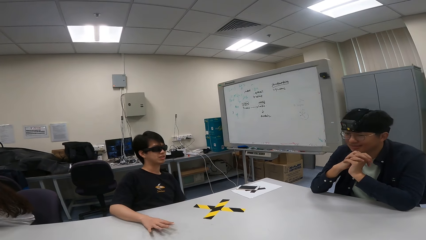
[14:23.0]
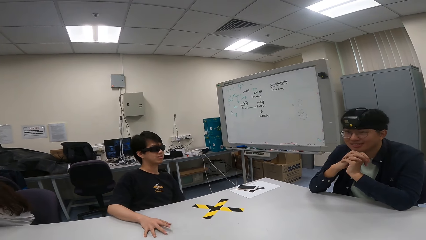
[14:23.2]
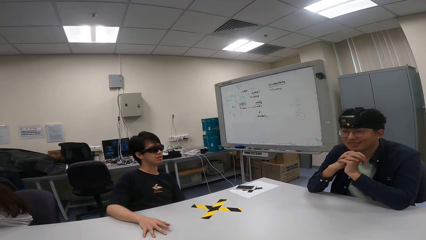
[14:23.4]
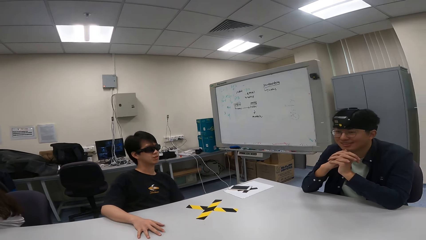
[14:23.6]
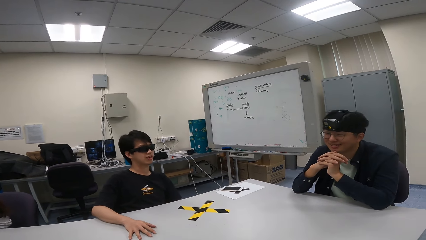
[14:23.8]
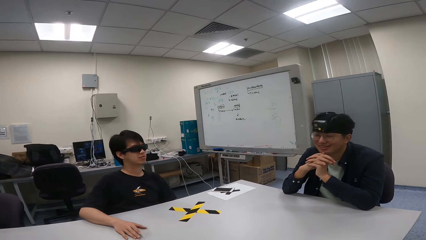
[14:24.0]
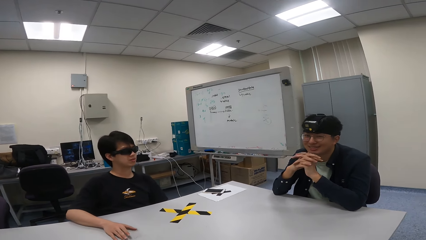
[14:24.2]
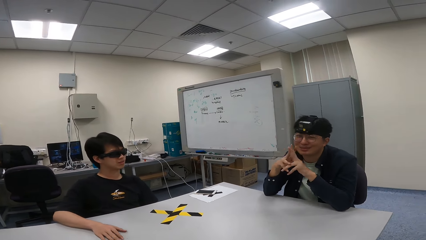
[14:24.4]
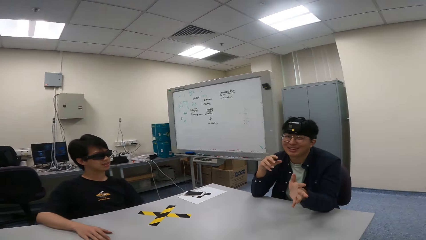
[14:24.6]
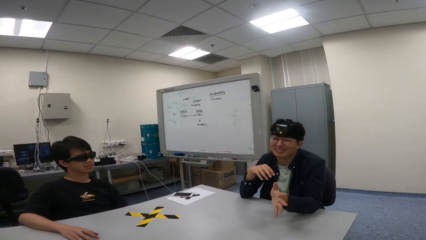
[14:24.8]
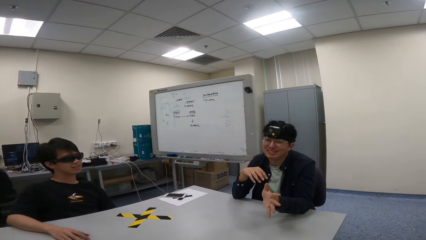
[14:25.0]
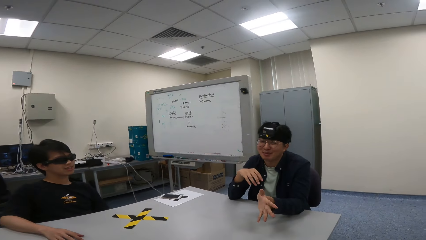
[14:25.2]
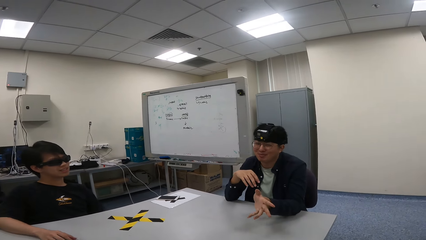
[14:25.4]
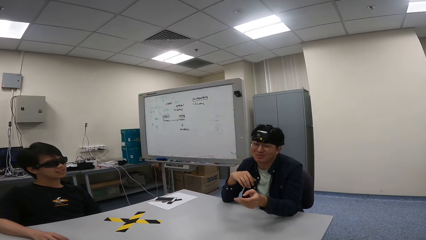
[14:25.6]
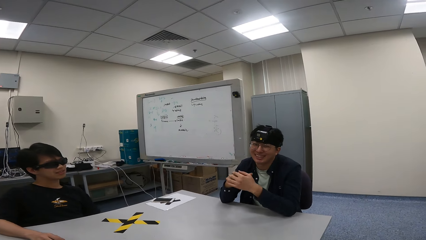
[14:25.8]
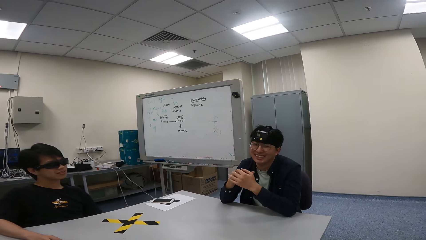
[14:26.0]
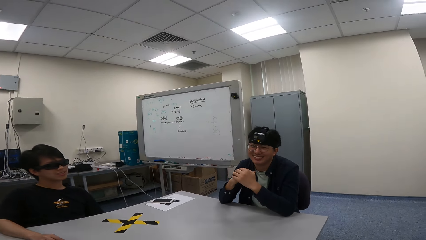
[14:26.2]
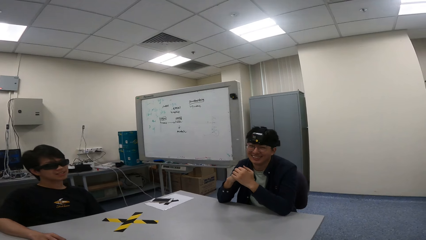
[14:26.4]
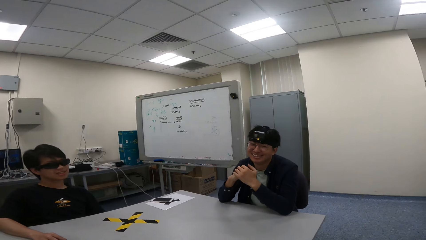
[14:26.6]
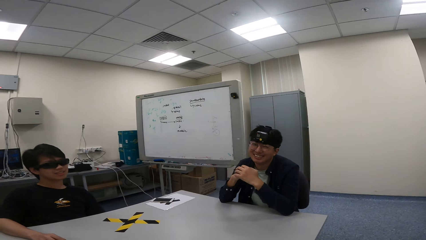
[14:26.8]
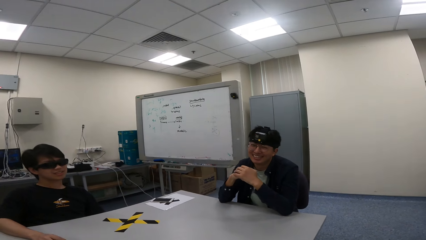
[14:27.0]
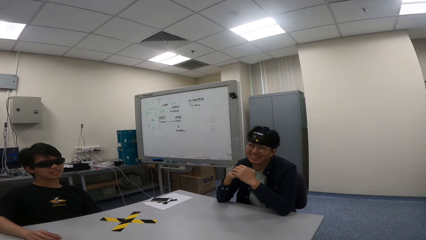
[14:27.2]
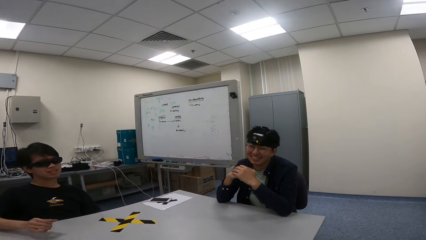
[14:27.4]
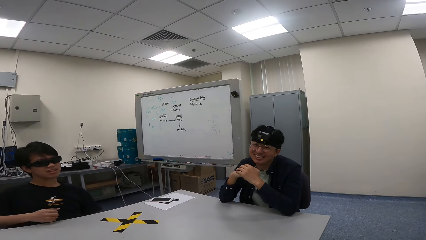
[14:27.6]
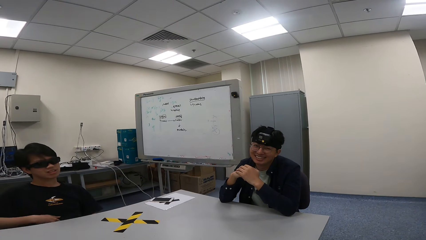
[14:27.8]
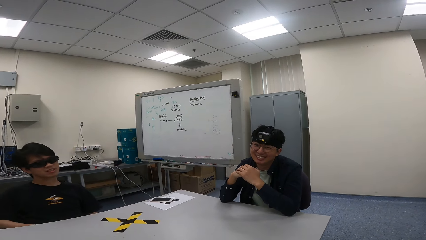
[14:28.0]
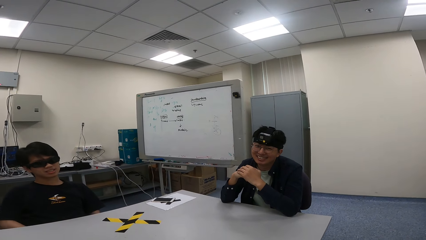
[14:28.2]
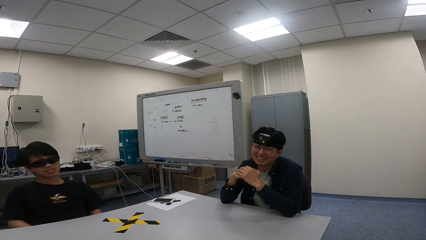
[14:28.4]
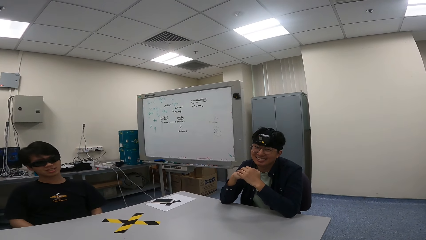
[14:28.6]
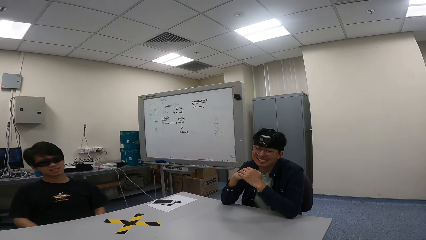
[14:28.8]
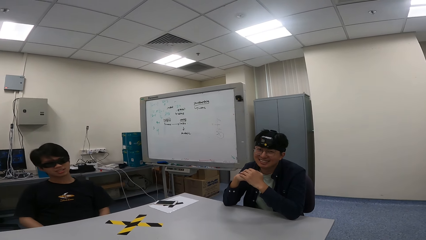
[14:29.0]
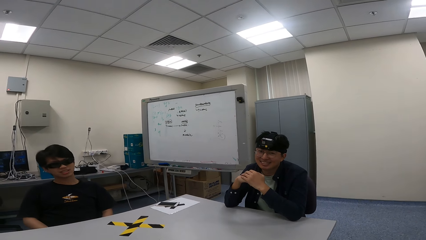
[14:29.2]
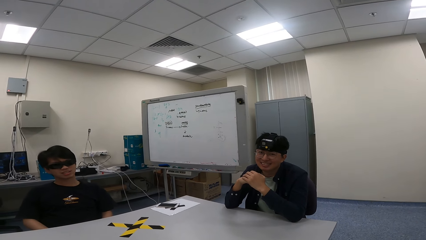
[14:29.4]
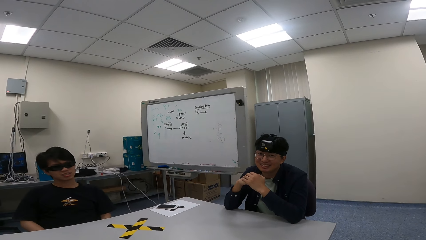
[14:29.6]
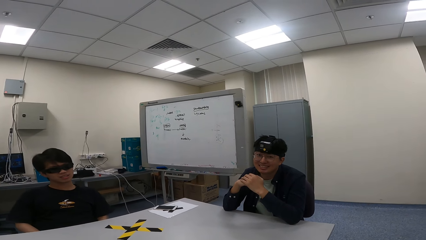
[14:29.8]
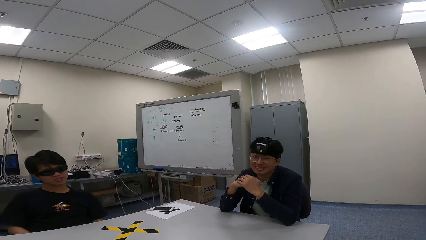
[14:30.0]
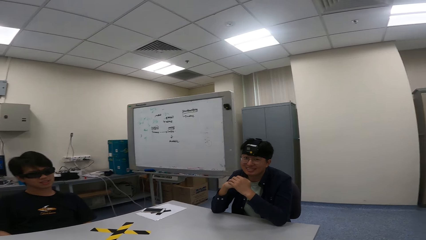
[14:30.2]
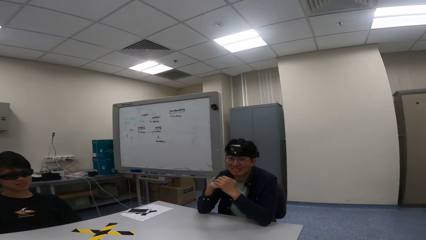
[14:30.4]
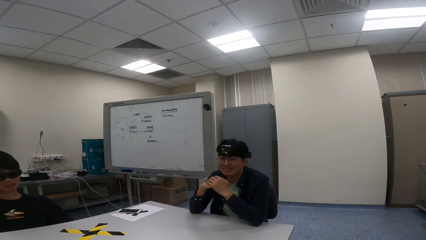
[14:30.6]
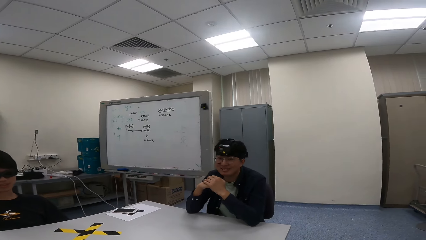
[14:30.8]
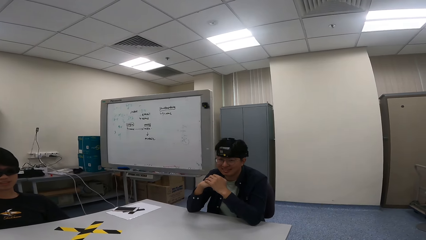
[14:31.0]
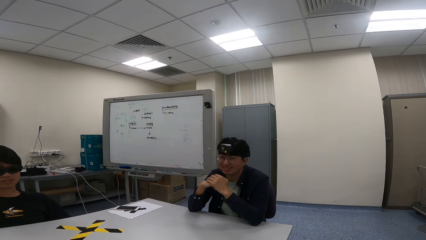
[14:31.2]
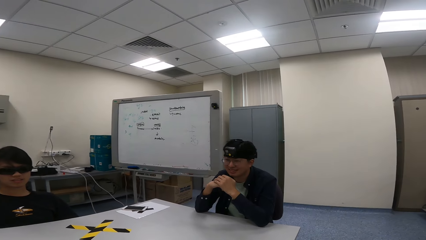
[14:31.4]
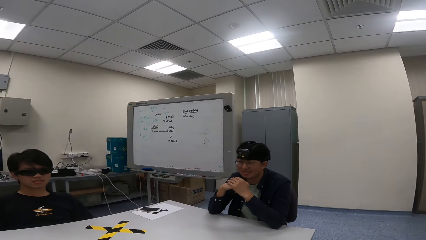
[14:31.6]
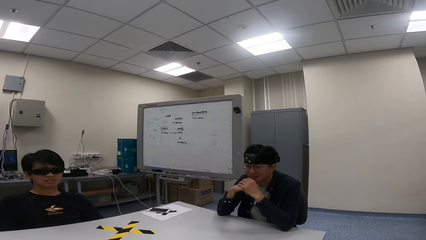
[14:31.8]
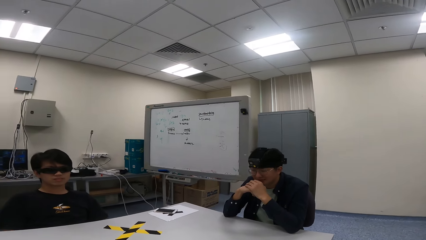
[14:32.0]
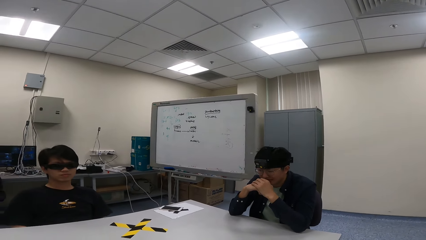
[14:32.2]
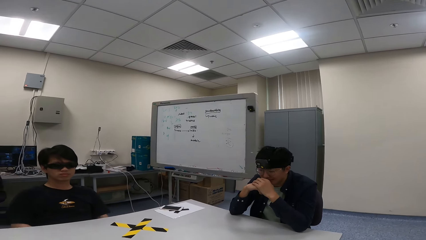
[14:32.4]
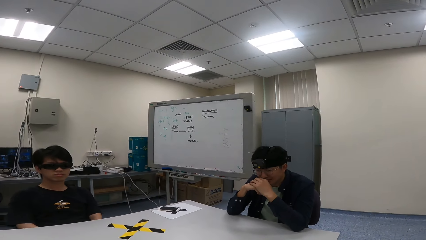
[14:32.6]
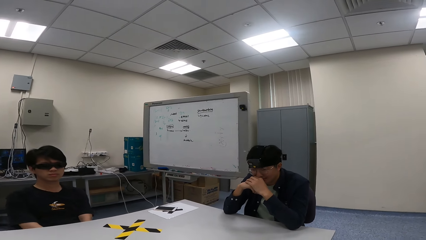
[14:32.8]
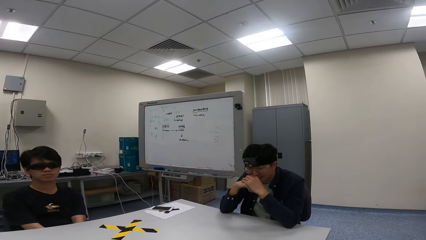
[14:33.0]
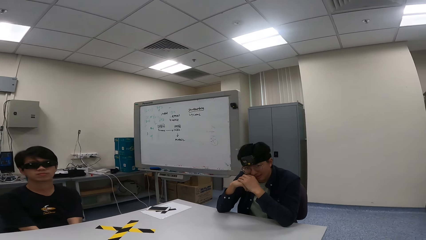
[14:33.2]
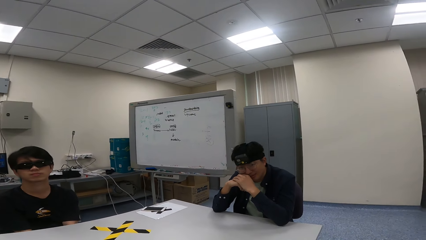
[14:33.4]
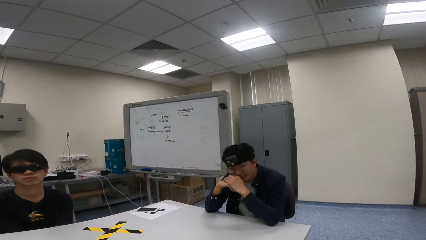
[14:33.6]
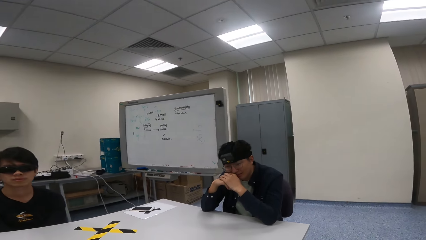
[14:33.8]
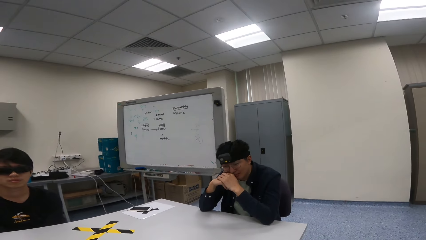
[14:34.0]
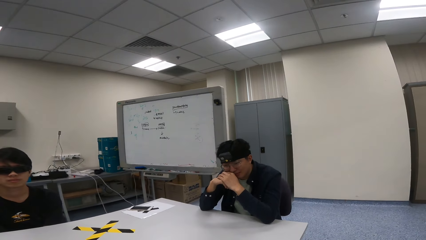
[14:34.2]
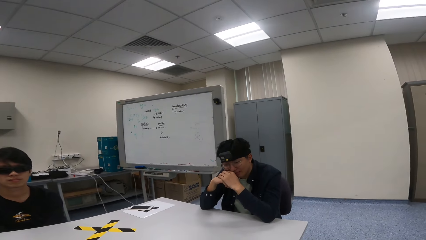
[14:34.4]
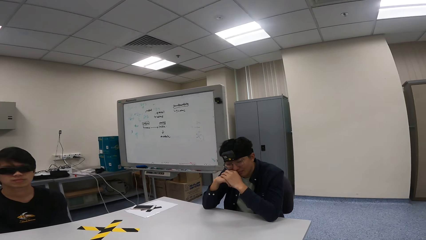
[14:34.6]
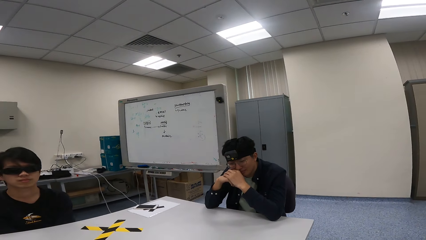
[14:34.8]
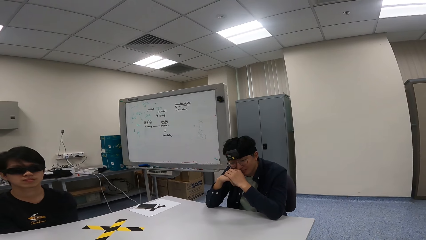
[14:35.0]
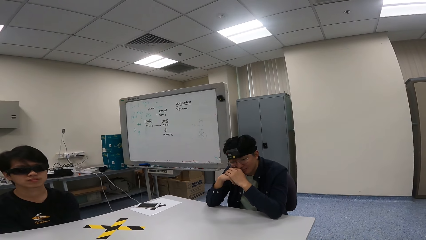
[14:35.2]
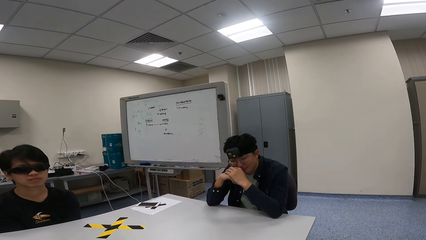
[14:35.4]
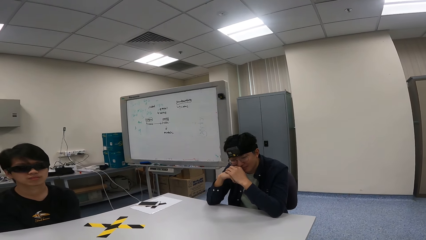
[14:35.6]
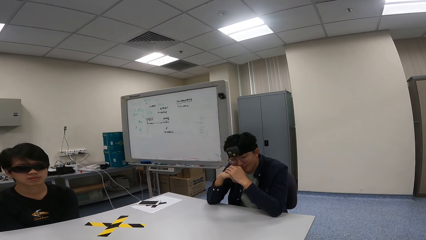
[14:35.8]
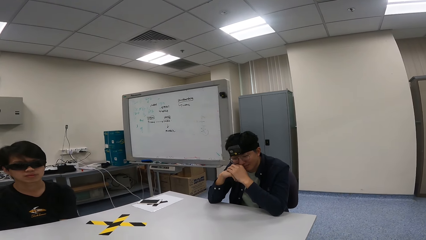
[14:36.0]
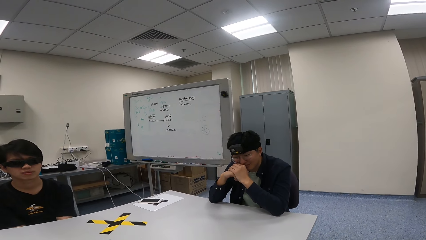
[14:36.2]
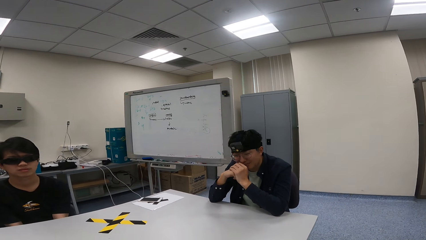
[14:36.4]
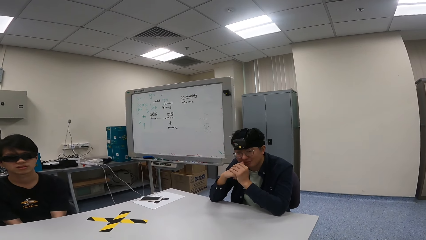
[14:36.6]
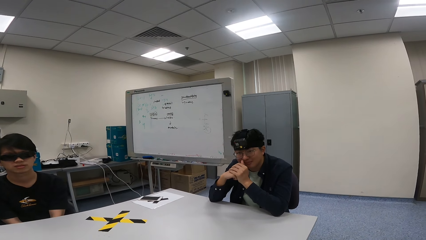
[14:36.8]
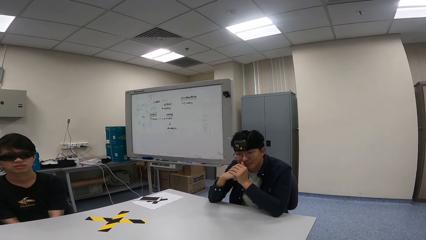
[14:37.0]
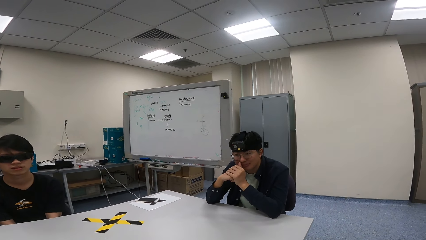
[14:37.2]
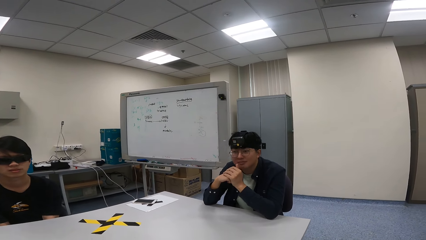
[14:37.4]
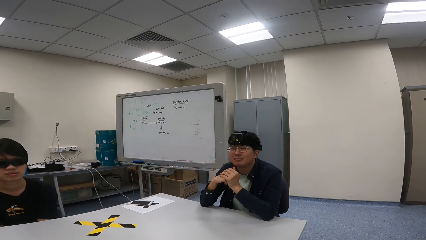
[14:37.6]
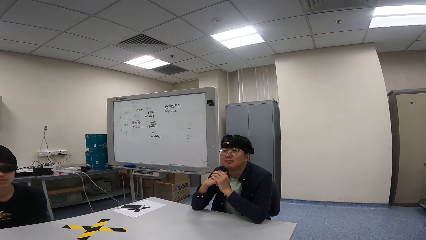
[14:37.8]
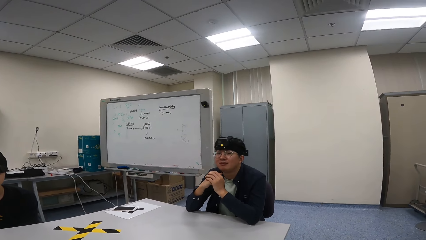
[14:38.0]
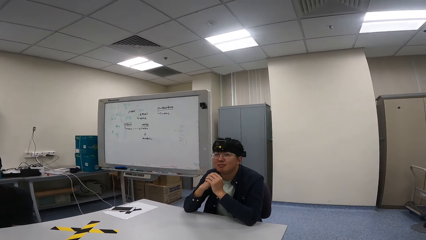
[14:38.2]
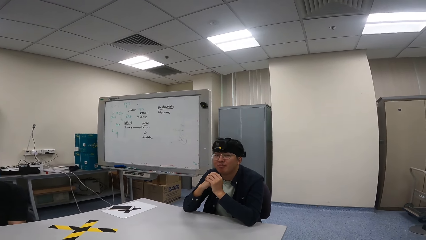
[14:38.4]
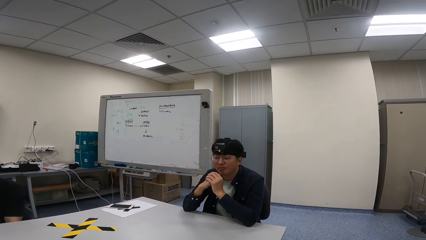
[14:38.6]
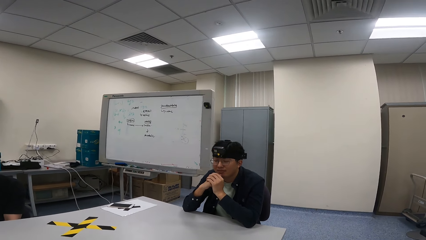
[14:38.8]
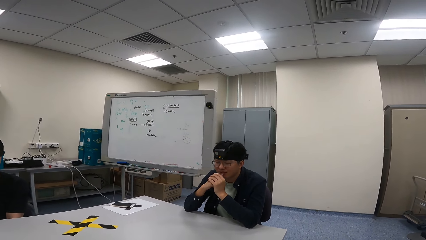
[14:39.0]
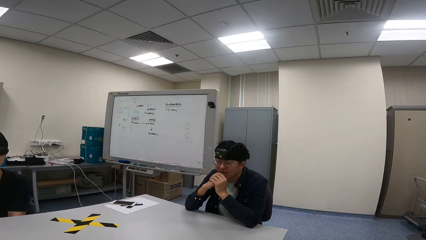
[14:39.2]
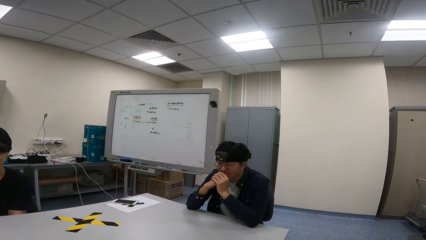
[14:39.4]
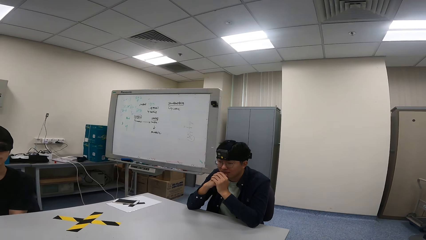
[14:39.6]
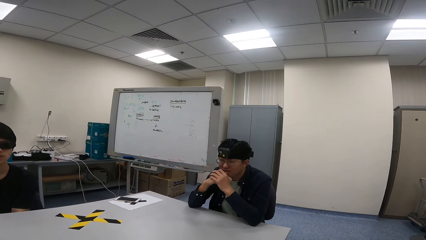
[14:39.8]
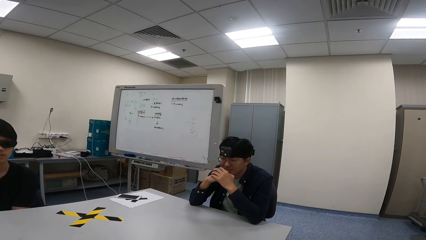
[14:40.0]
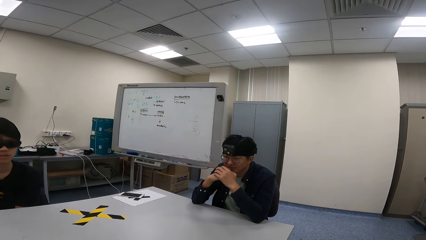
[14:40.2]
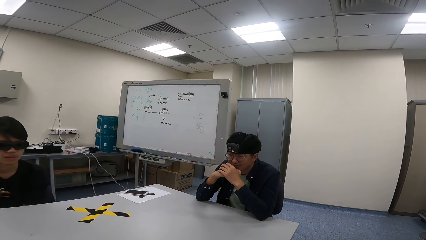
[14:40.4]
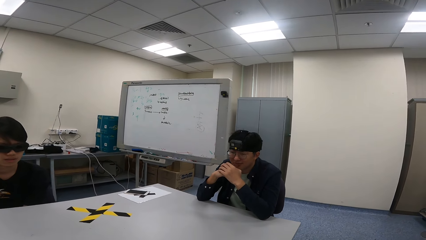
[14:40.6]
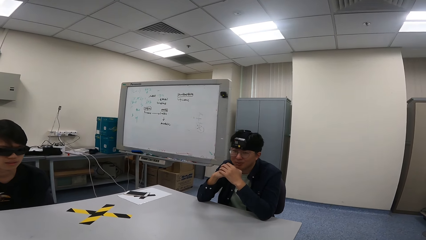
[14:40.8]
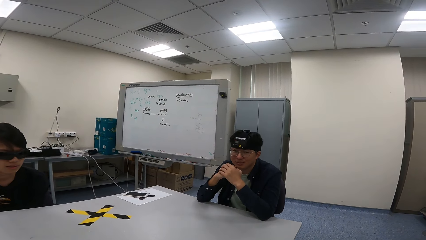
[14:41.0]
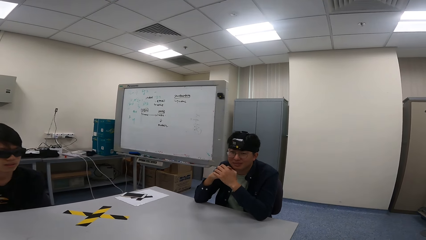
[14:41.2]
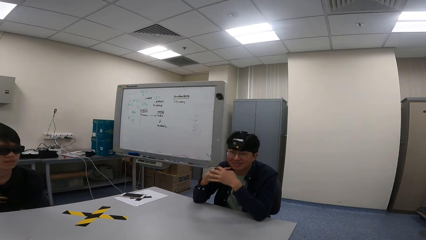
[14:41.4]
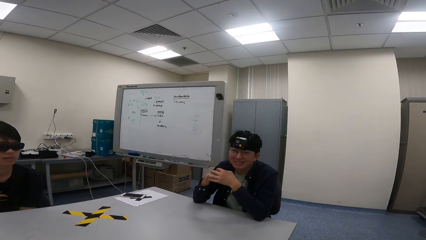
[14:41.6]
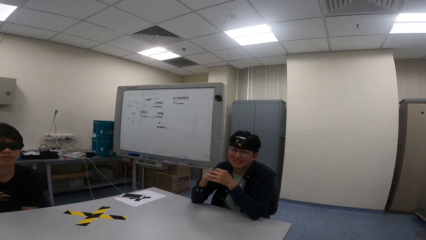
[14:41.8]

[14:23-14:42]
A person lifts a hand and nods the head. Another person touches the face and straightens the hands. The first person nods the head.
